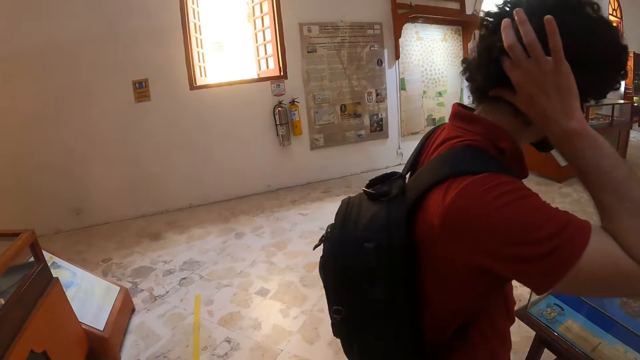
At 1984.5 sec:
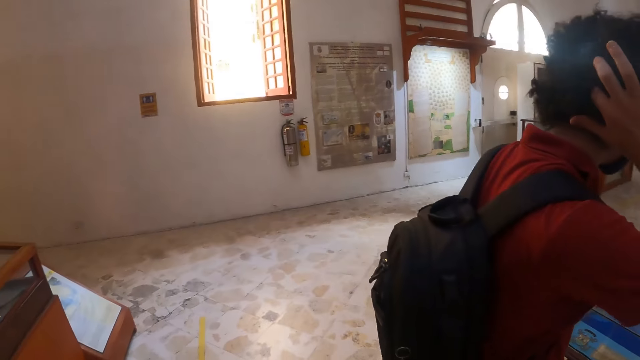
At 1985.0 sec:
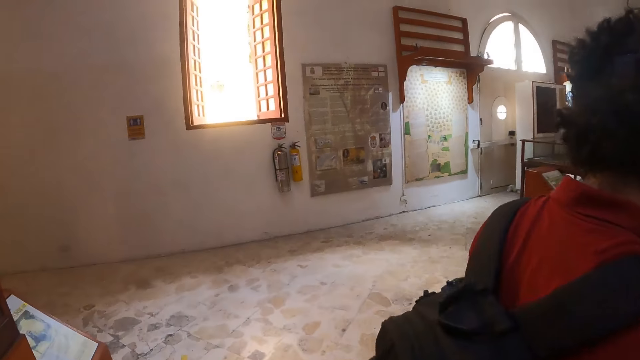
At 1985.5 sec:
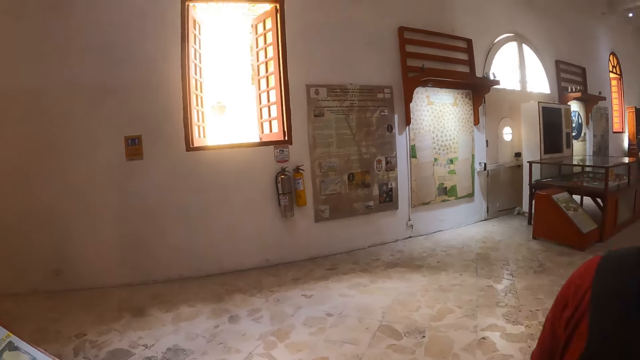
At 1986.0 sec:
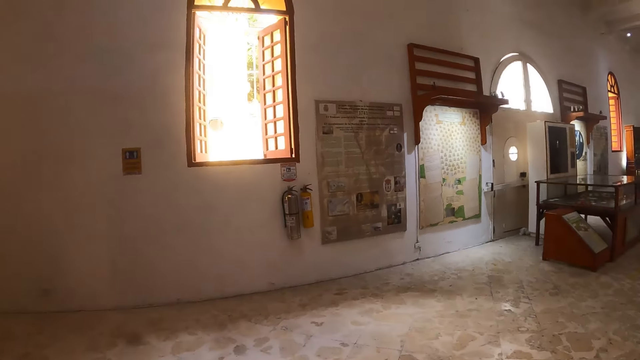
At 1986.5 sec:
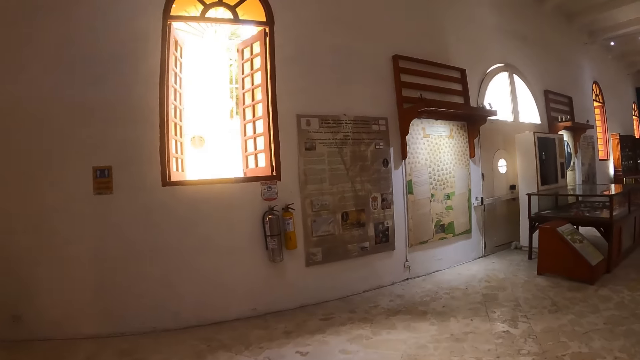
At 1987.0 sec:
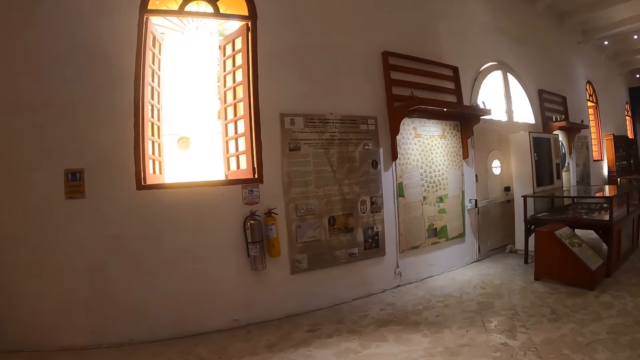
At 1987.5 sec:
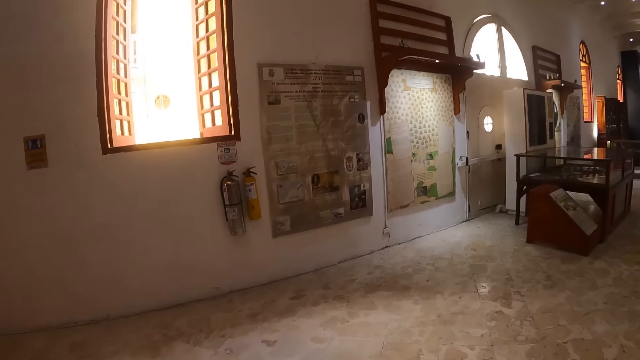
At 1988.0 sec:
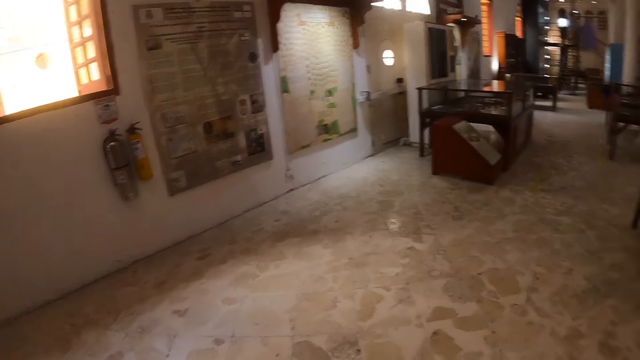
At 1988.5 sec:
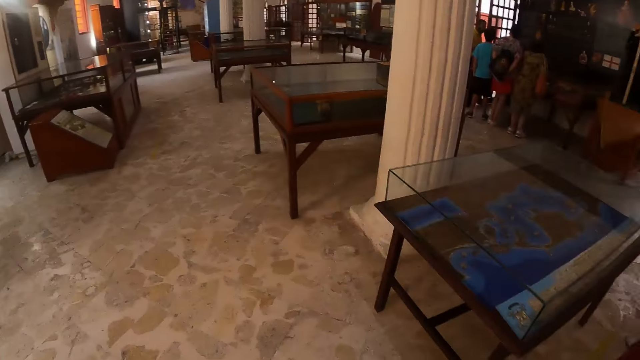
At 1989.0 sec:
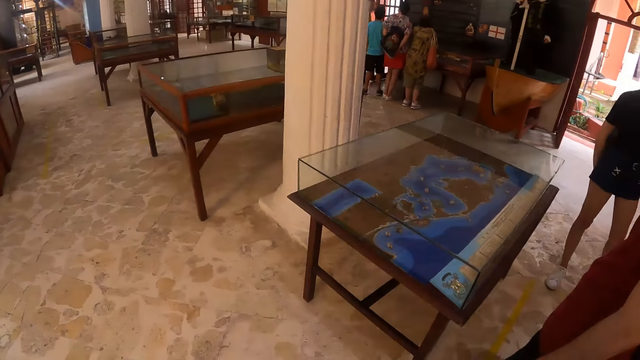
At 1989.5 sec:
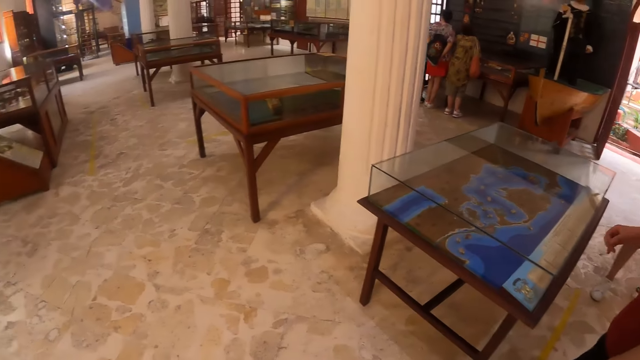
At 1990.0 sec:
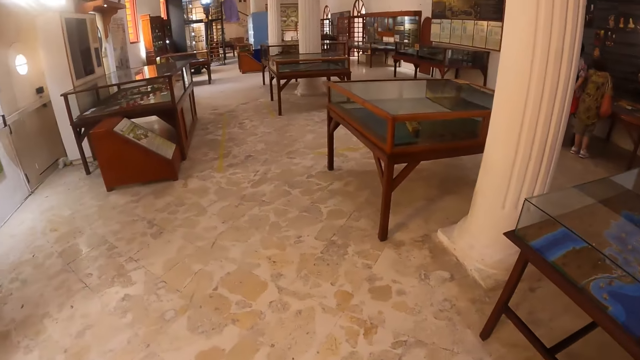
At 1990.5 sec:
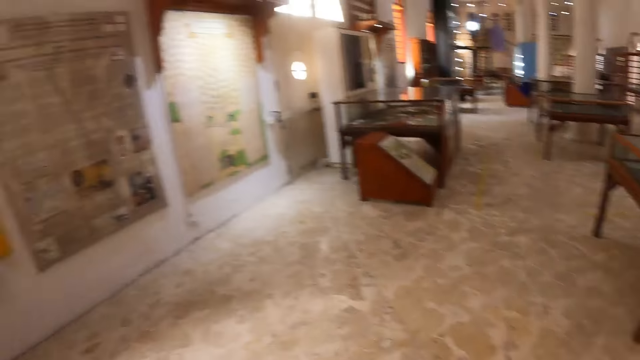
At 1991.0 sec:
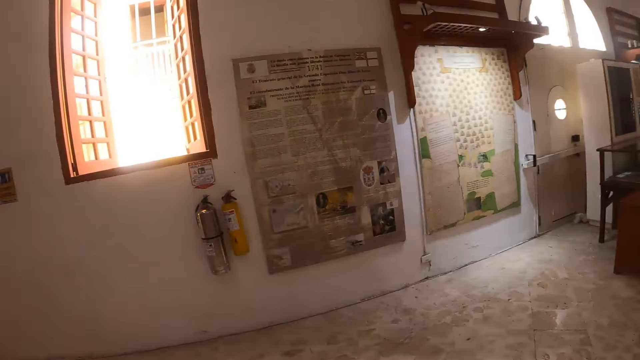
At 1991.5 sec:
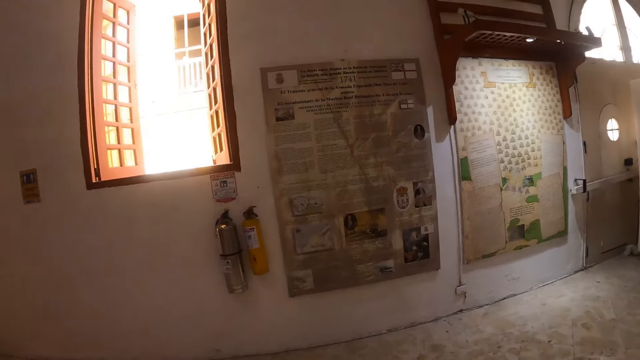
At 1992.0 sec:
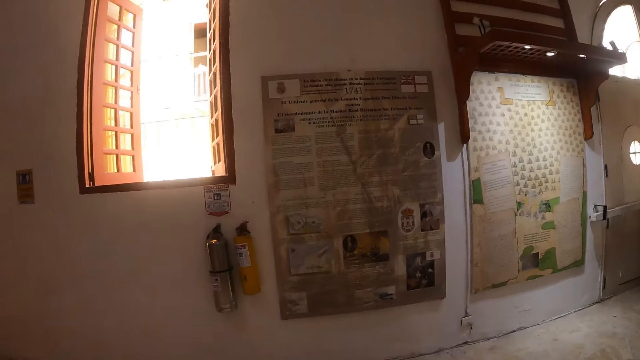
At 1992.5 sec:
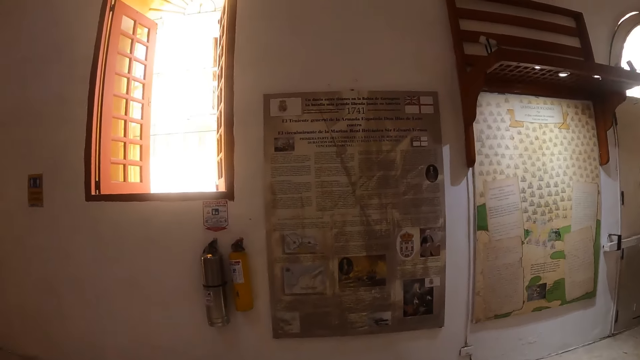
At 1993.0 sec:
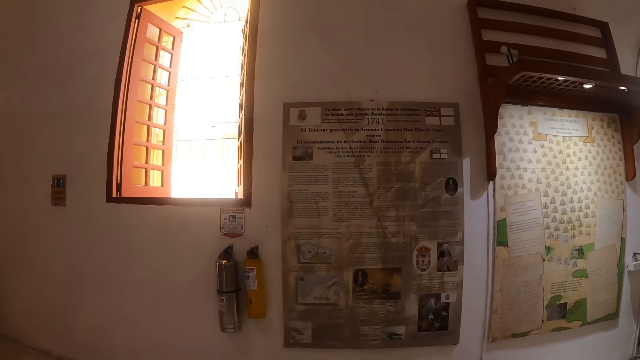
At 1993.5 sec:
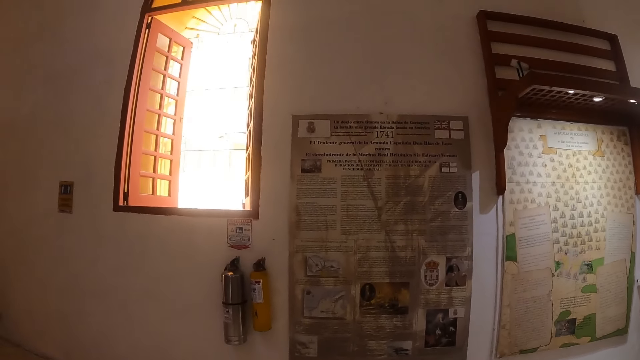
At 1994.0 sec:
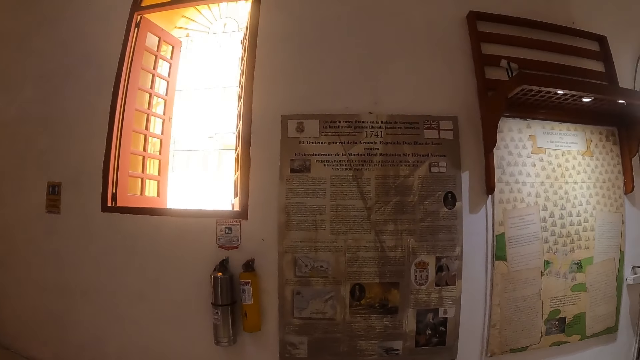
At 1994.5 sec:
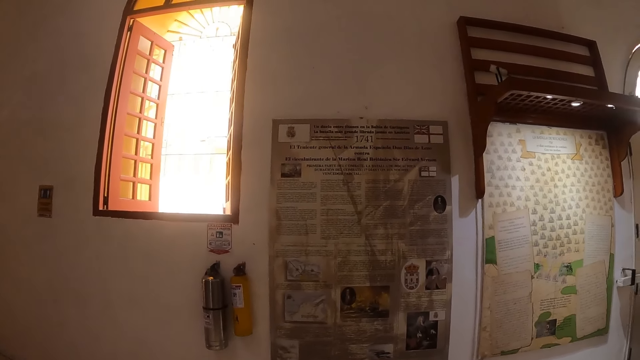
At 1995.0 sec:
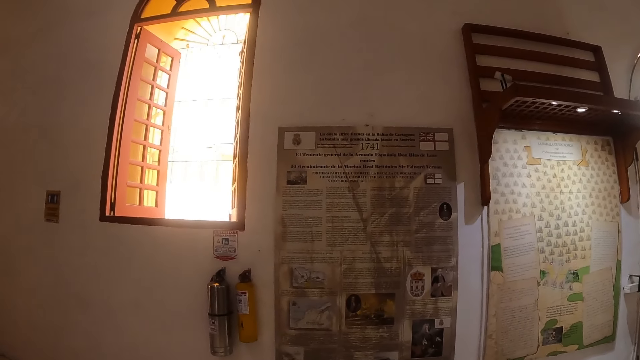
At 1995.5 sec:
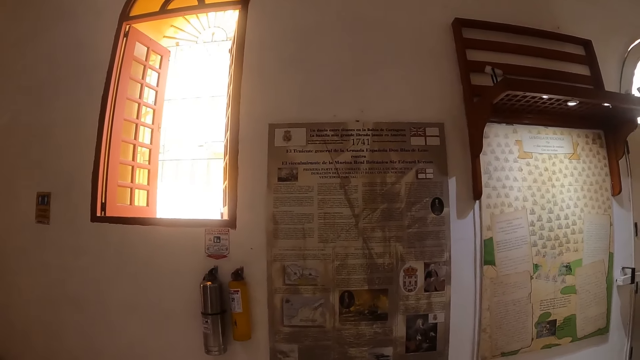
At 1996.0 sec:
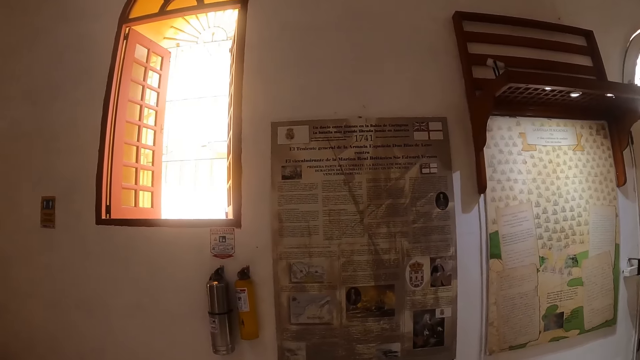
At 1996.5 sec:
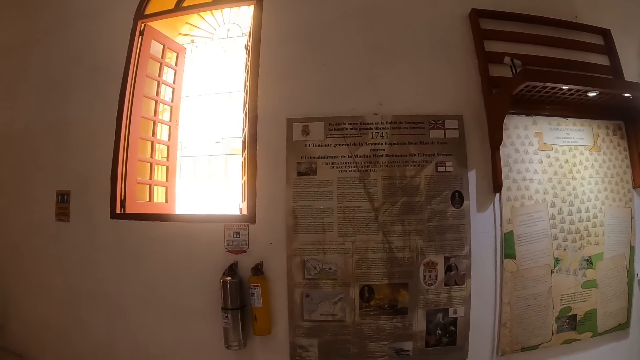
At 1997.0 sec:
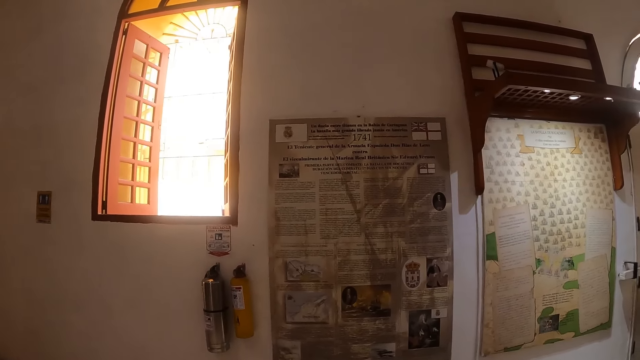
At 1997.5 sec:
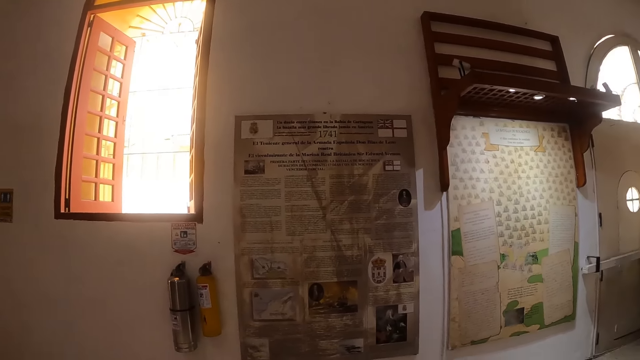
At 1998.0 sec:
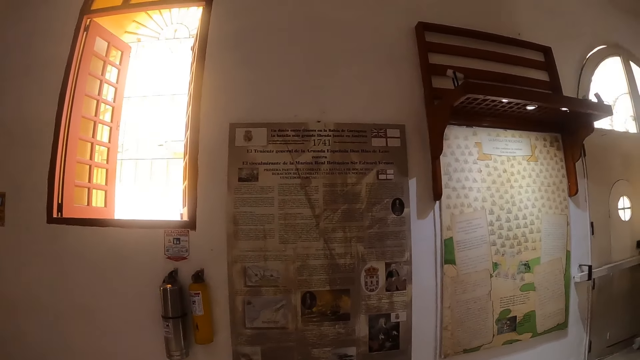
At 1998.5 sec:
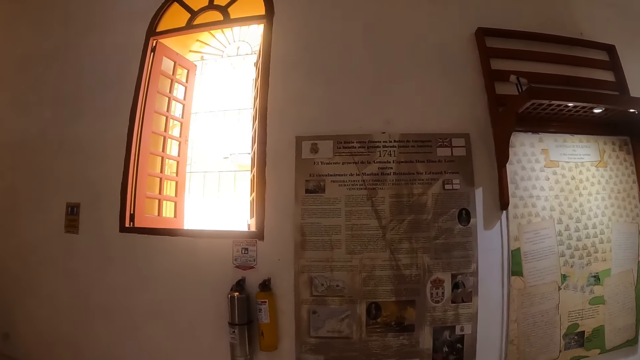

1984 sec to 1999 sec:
The camera wearer walks around. They look around. They look at the magazine on the wall. They look at the articles on the wall.

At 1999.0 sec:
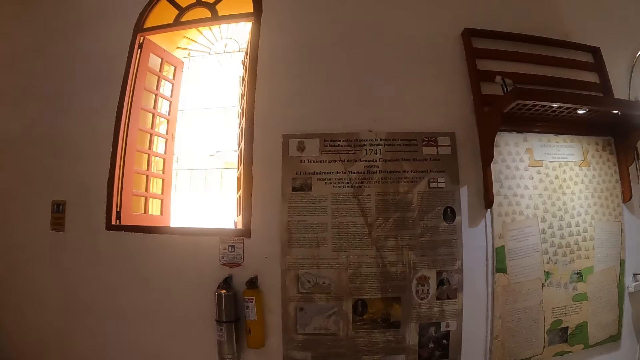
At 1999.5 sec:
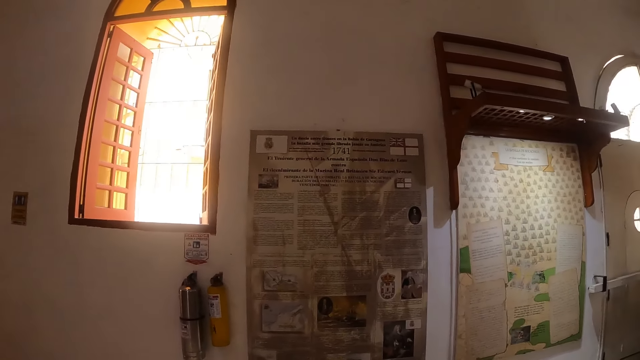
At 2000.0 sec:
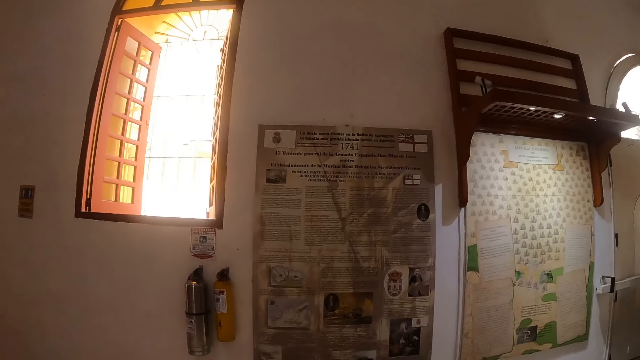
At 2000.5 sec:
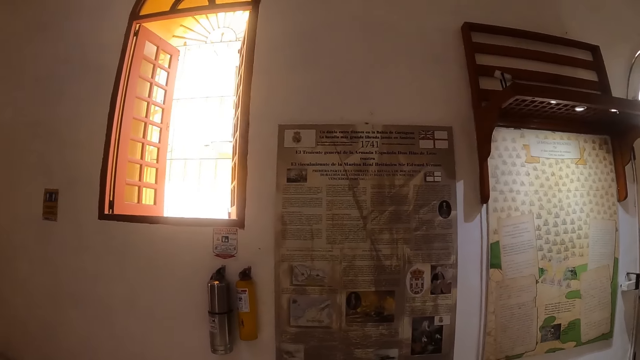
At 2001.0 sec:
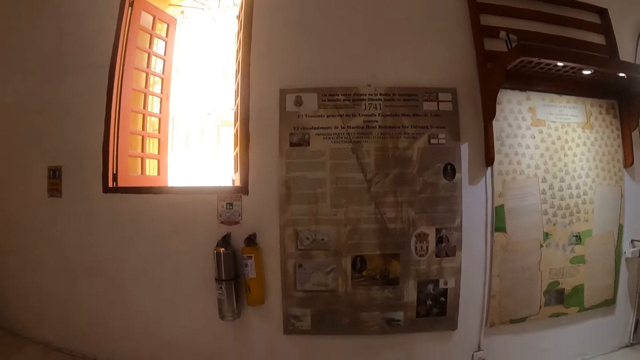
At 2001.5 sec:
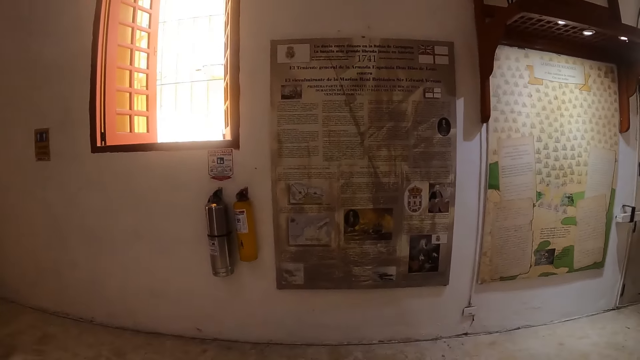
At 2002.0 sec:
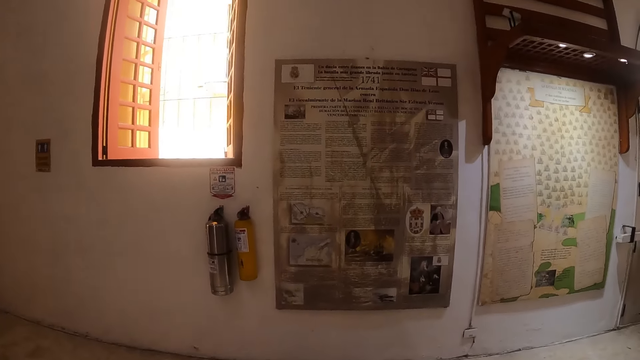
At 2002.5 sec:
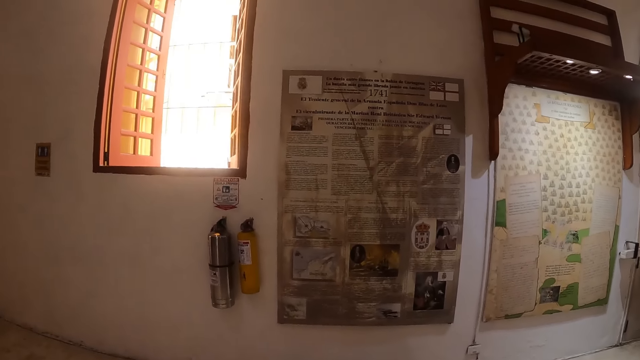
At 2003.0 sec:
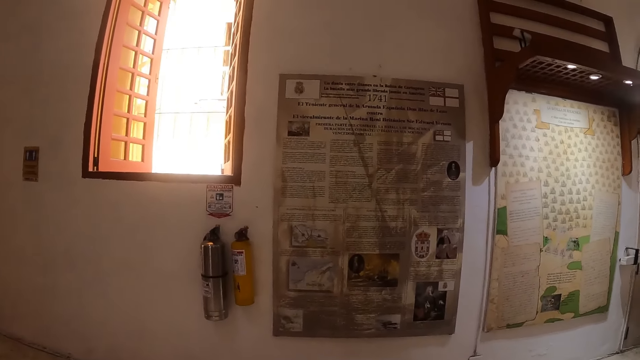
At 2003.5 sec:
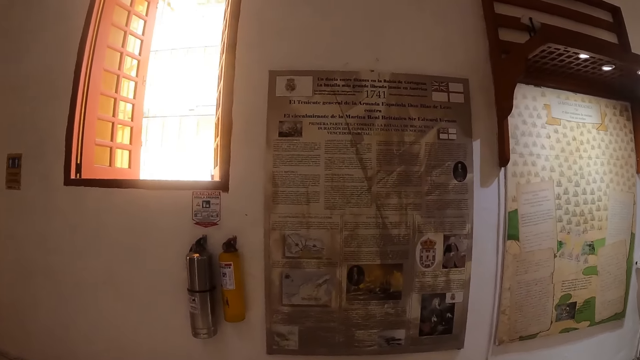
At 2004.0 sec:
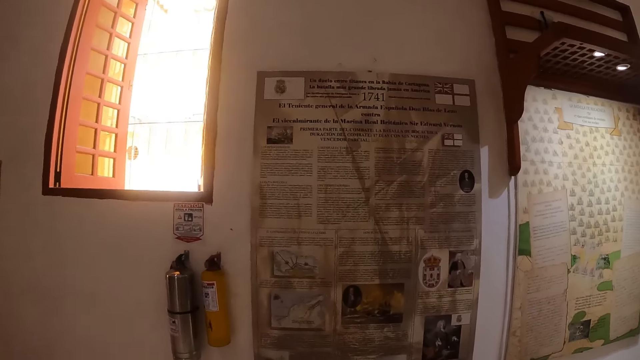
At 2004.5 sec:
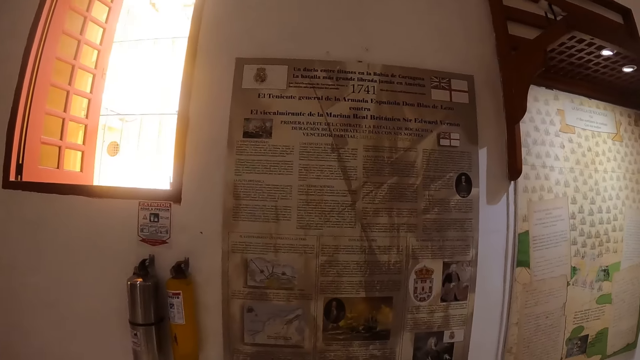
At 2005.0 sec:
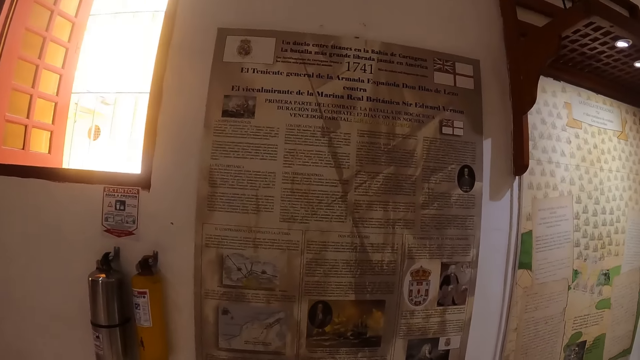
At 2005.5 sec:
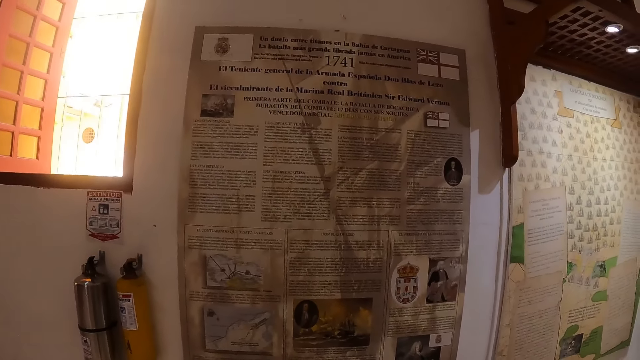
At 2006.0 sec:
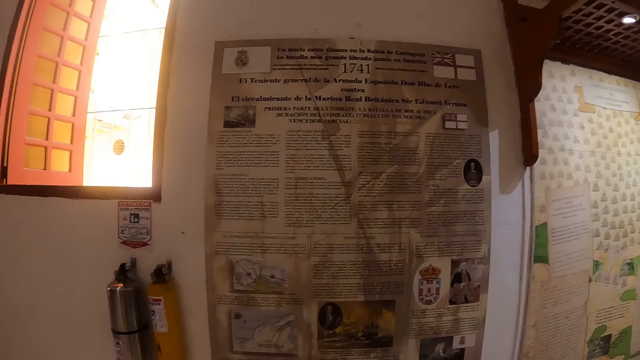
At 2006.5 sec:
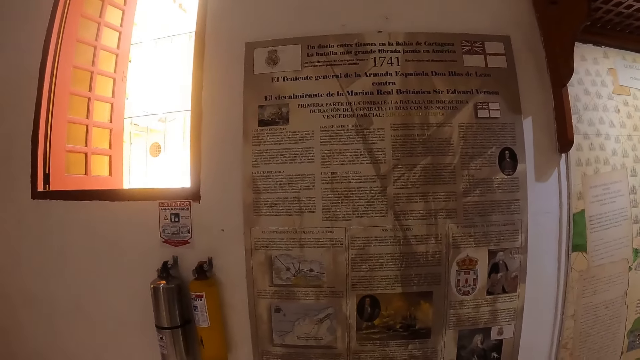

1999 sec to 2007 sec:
The camera wearer walks towards the wall.
